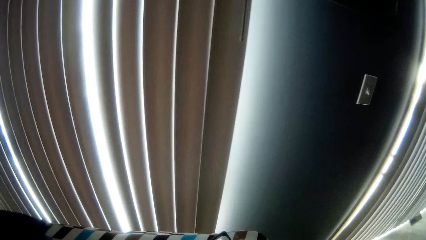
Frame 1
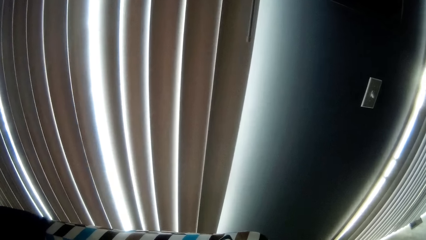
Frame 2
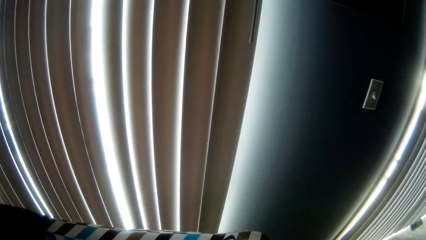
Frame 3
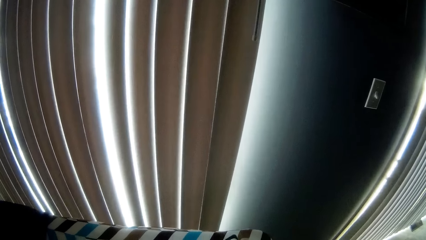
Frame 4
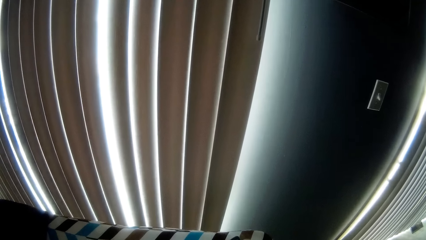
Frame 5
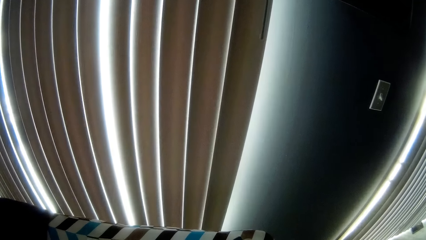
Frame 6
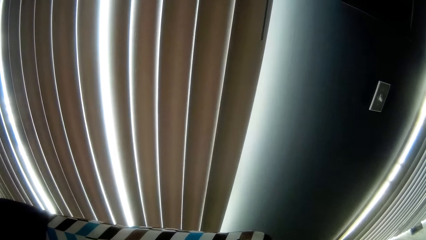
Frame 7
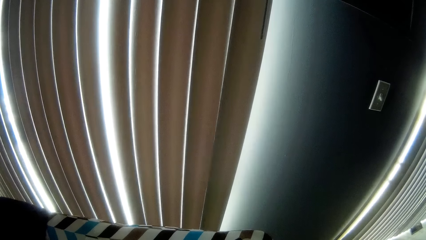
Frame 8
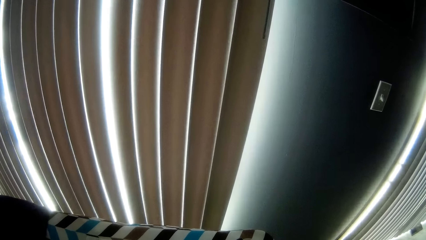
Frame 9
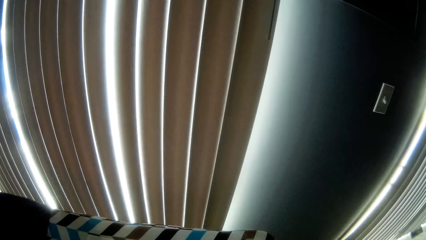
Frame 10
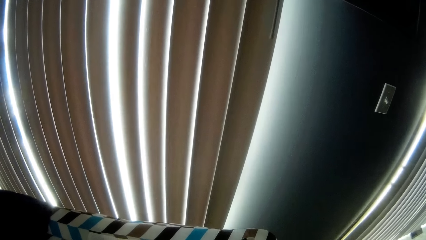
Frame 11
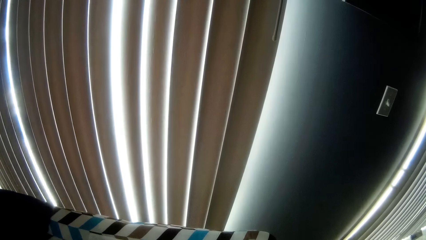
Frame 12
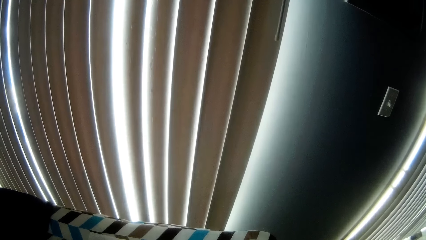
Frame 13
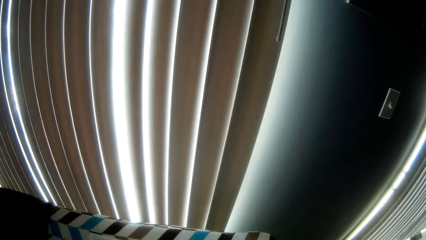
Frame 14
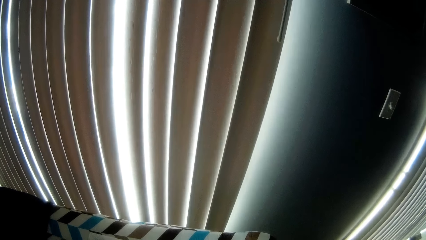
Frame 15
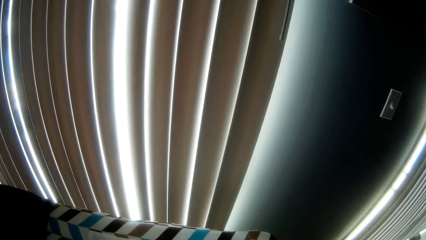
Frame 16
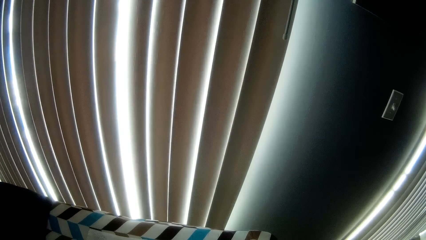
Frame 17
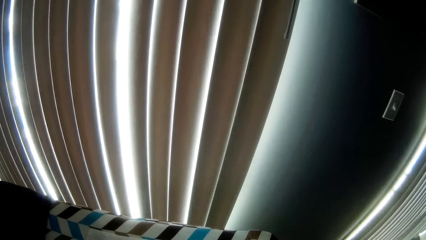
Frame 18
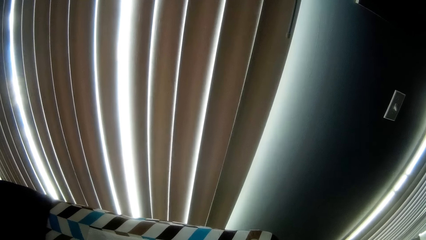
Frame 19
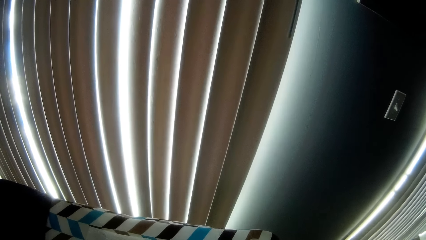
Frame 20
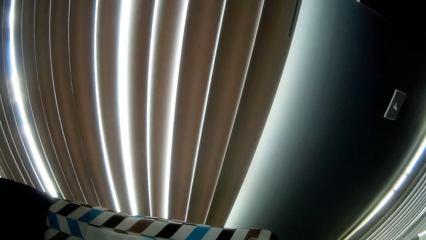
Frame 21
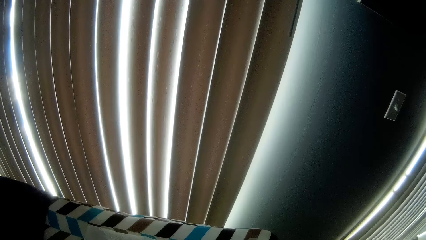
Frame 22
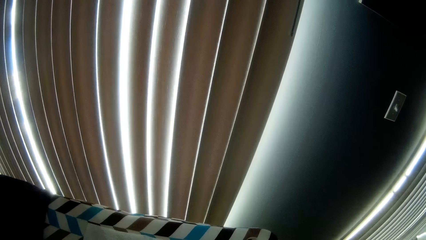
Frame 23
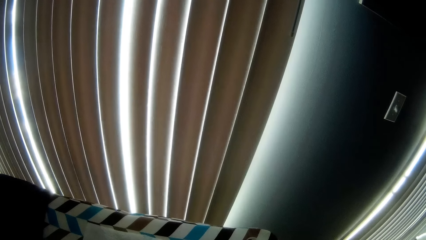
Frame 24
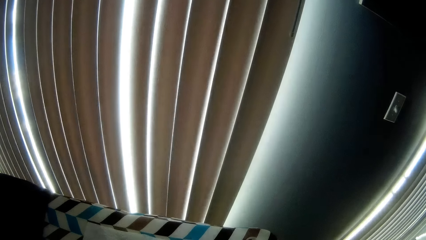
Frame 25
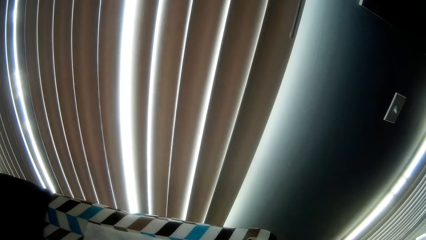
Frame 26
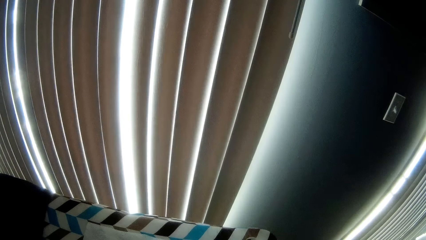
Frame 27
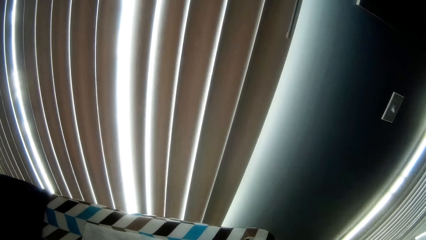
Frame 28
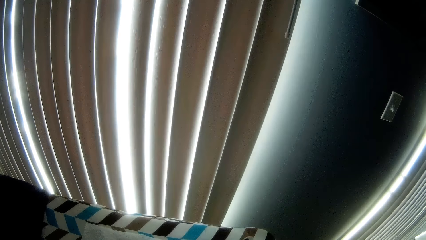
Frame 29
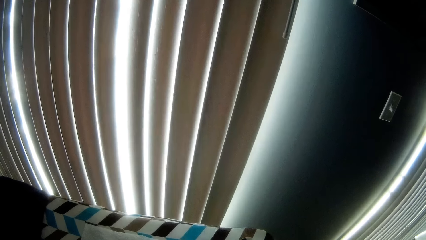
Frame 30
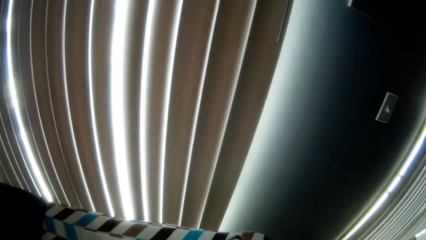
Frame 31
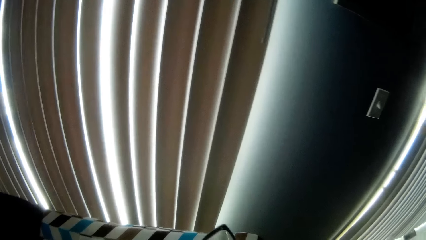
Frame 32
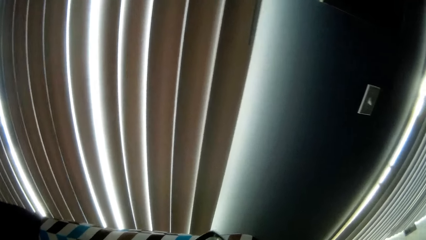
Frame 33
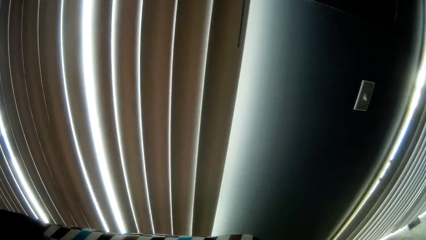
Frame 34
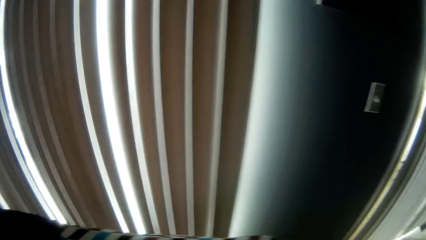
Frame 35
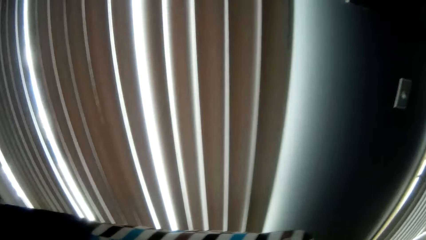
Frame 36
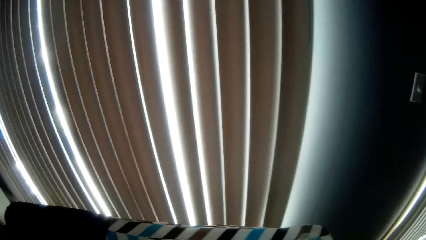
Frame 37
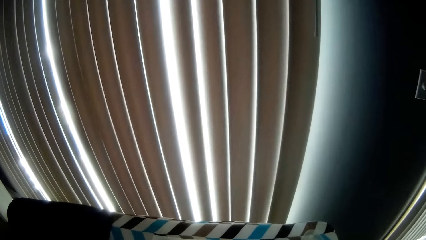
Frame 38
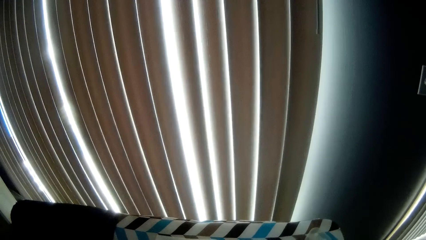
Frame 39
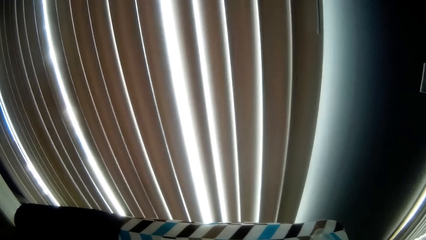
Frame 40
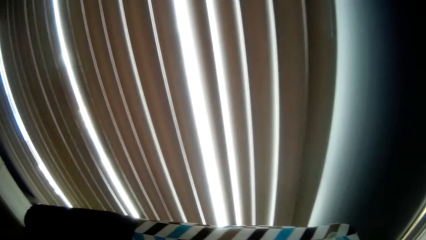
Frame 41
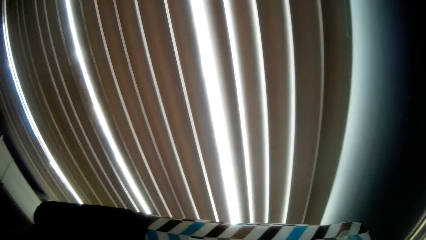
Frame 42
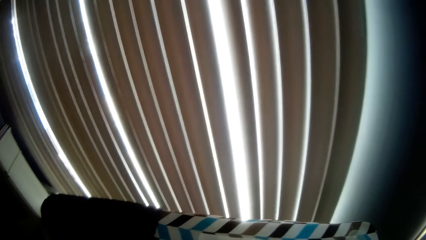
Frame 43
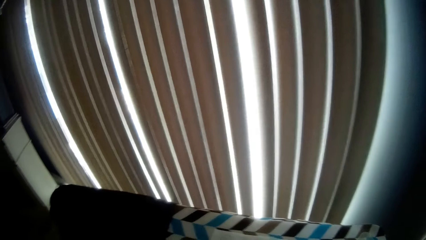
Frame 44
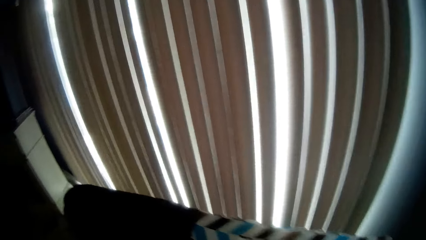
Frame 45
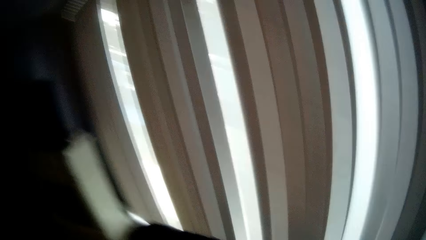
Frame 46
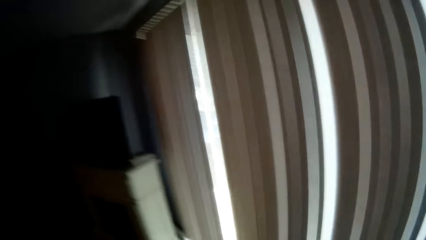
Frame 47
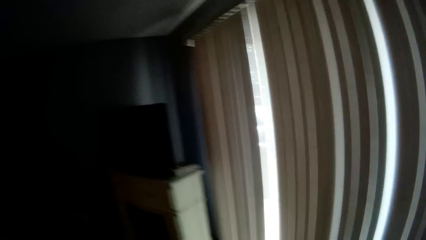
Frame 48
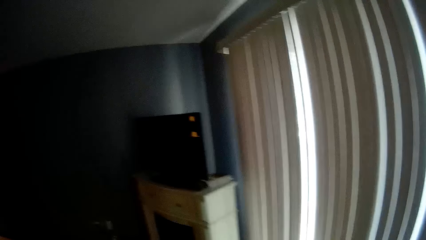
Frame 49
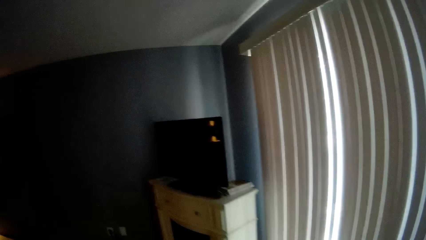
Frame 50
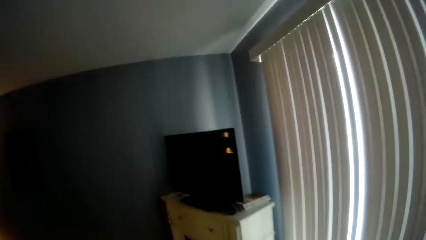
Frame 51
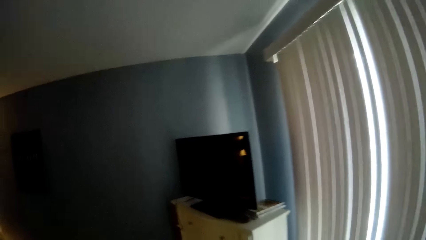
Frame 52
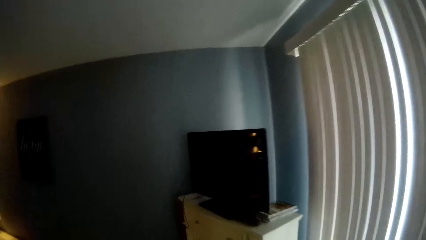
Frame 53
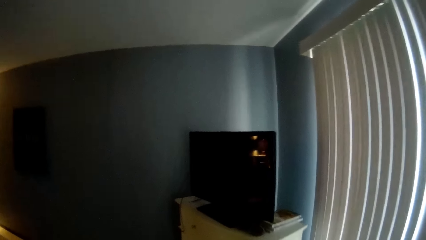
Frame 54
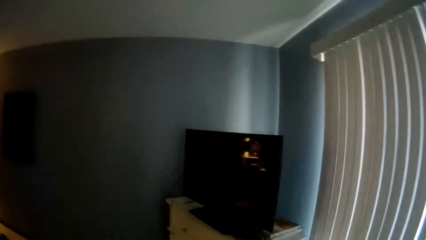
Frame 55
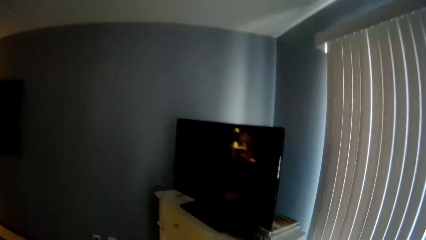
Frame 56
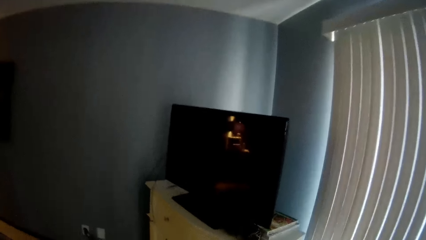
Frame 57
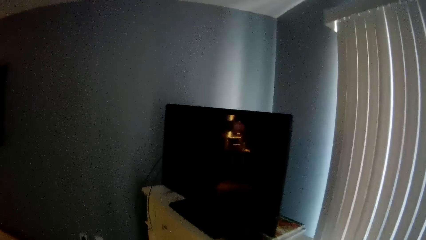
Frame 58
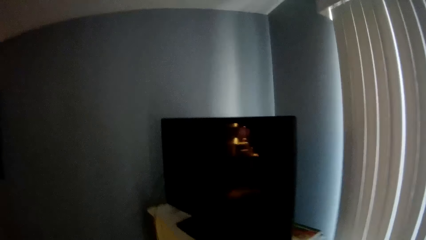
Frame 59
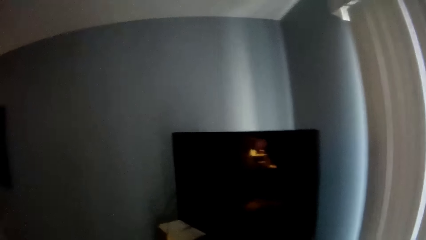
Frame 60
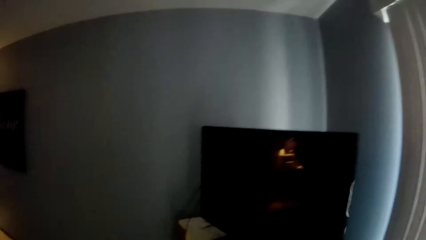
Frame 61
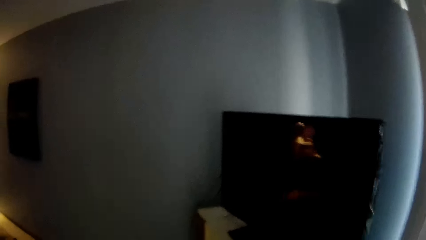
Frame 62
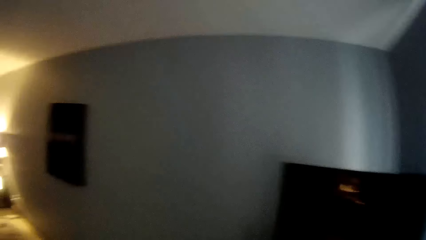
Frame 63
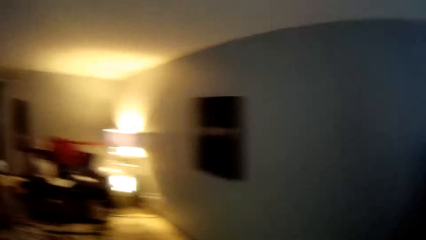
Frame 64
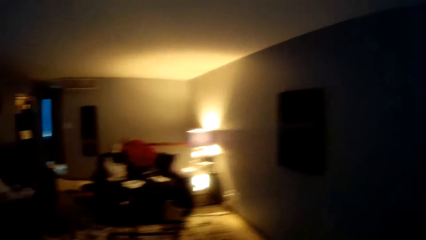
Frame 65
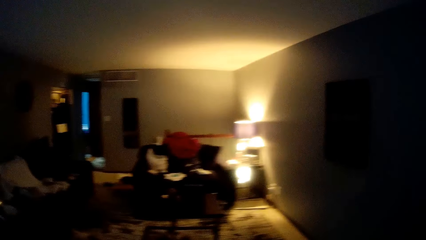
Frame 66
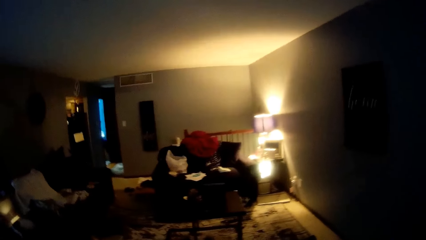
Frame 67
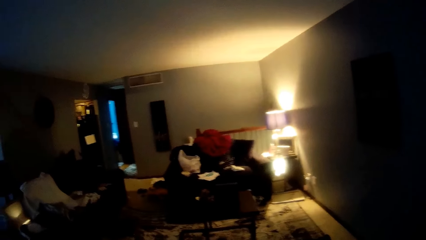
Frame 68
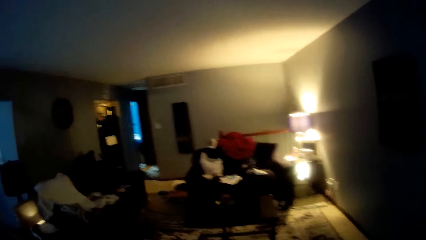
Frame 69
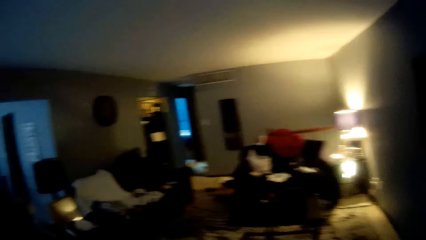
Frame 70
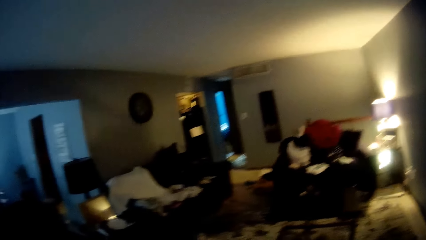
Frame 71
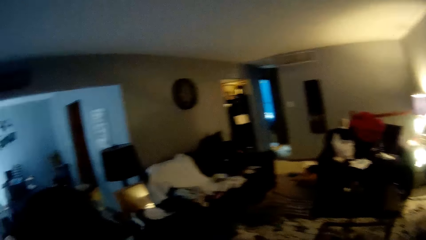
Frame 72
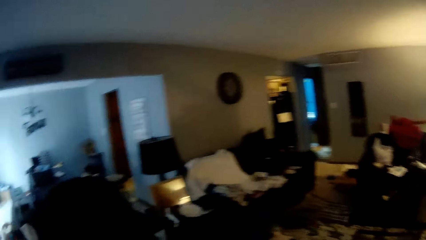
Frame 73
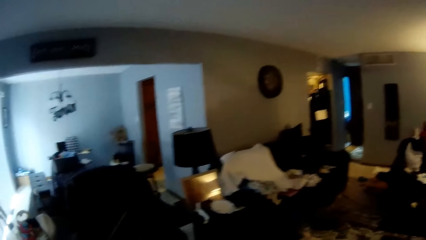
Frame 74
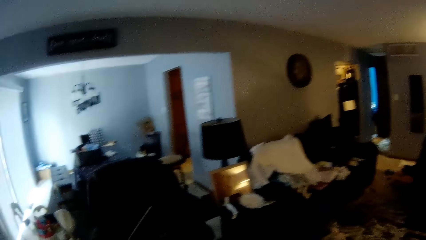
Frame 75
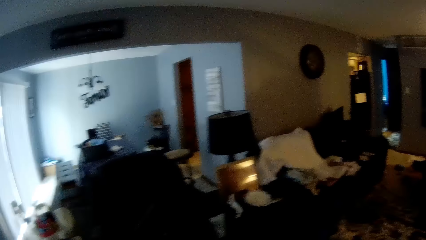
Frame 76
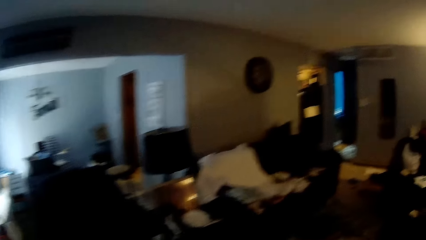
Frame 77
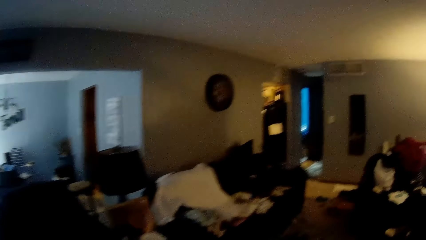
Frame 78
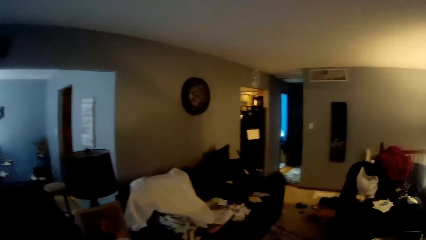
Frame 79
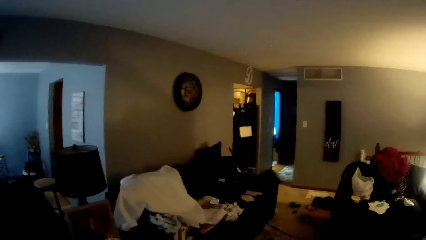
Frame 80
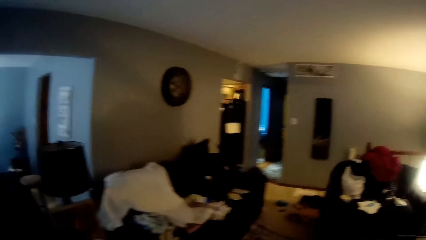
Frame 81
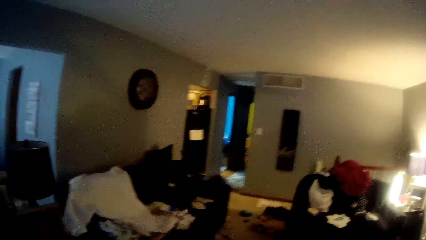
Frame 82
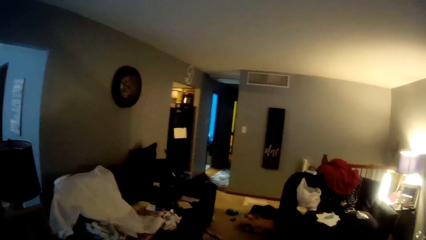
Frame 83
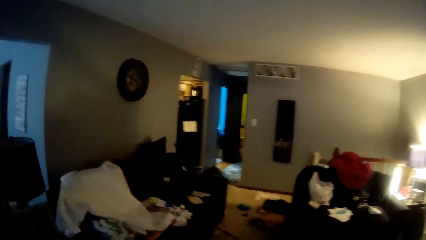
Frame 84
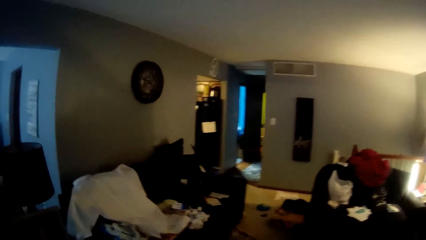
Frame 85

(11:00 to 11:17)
The camera wearer touches an iron box. They walk around the room. They respond to the kid.
